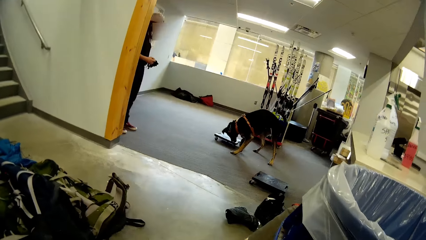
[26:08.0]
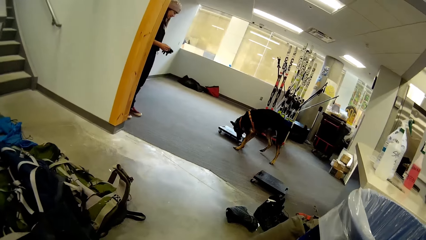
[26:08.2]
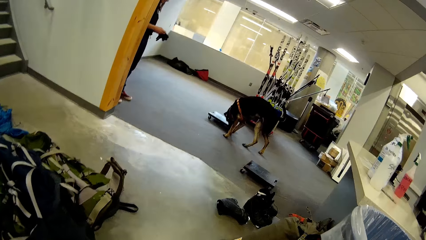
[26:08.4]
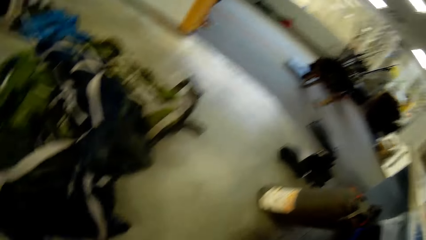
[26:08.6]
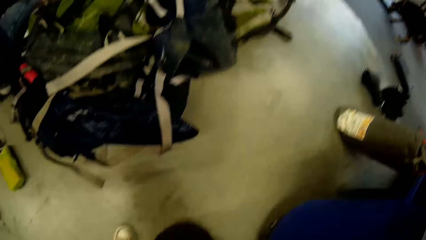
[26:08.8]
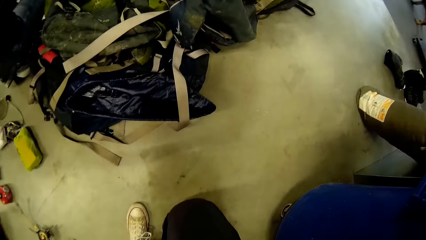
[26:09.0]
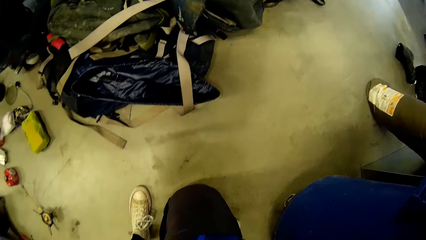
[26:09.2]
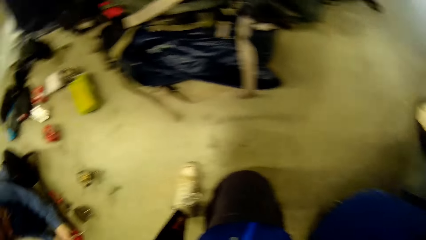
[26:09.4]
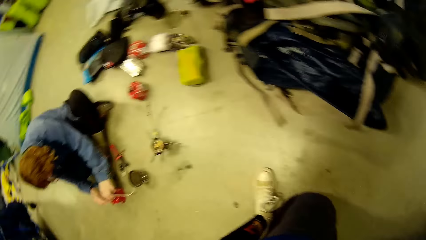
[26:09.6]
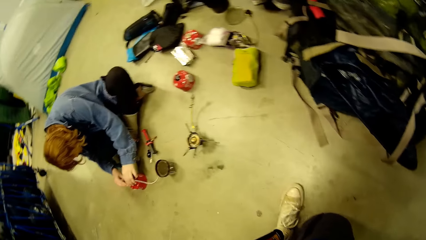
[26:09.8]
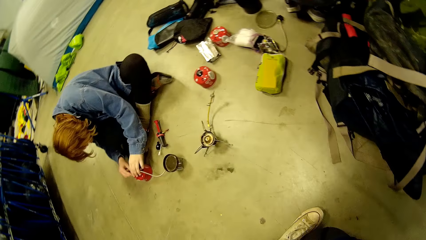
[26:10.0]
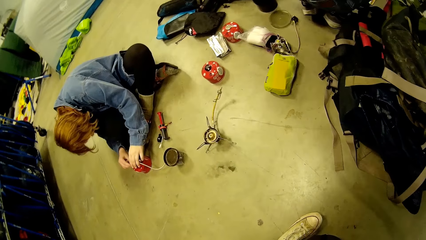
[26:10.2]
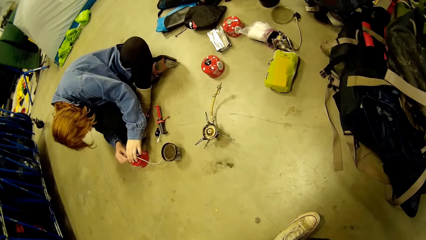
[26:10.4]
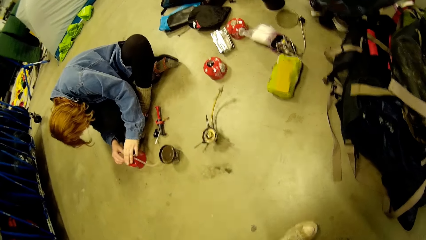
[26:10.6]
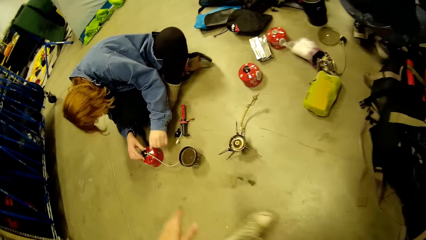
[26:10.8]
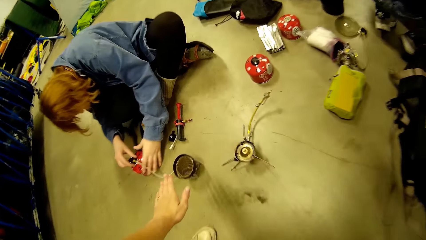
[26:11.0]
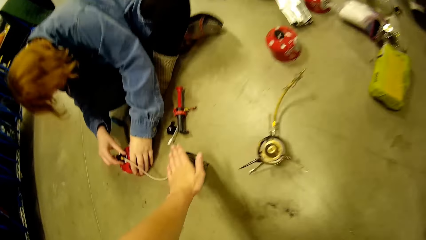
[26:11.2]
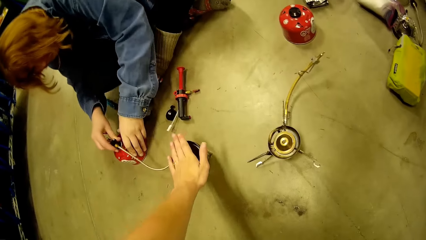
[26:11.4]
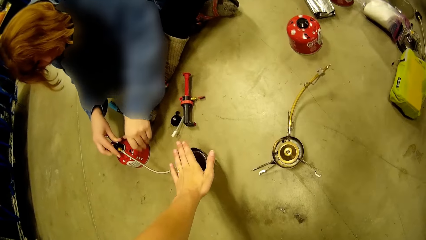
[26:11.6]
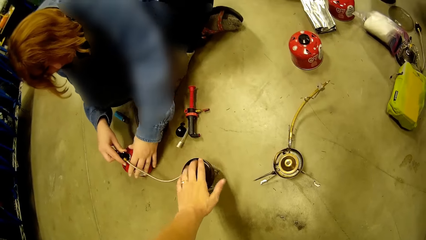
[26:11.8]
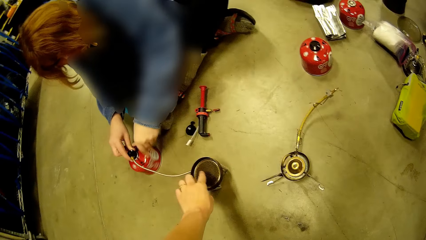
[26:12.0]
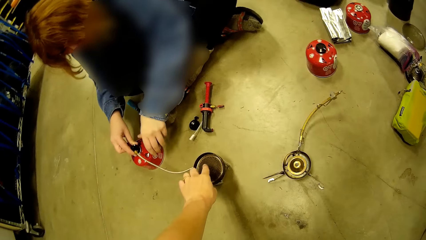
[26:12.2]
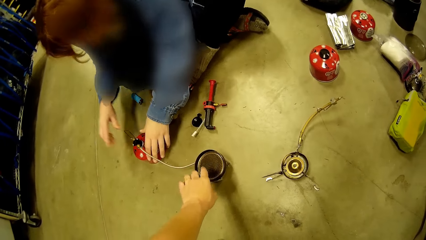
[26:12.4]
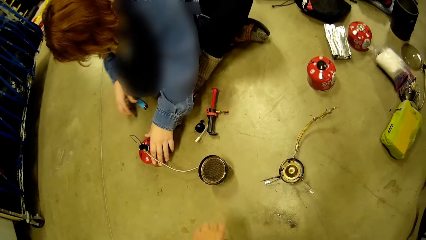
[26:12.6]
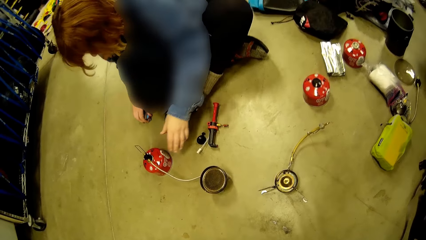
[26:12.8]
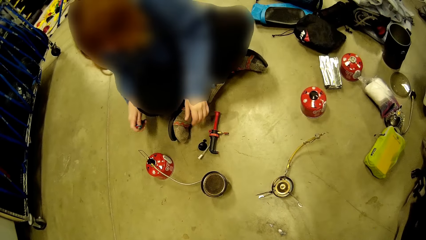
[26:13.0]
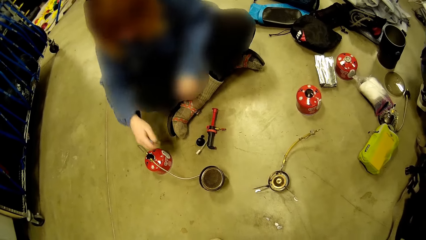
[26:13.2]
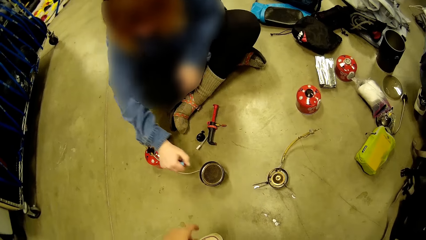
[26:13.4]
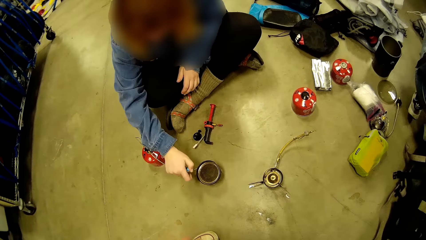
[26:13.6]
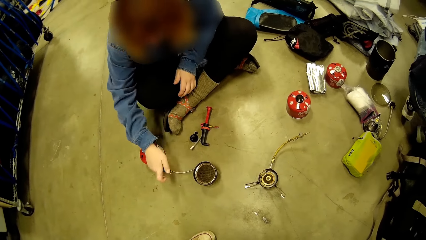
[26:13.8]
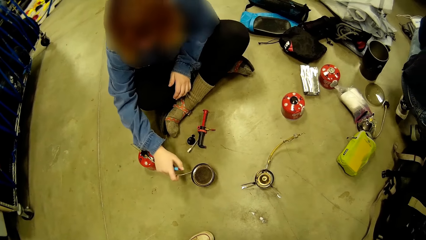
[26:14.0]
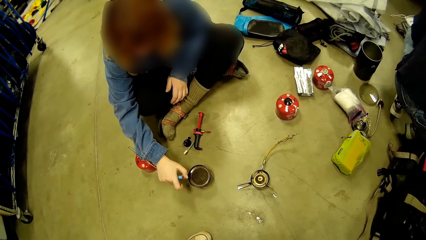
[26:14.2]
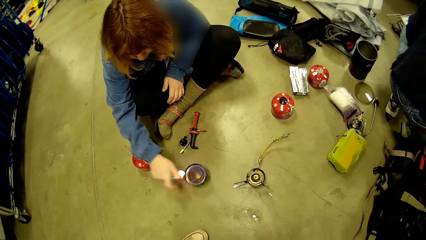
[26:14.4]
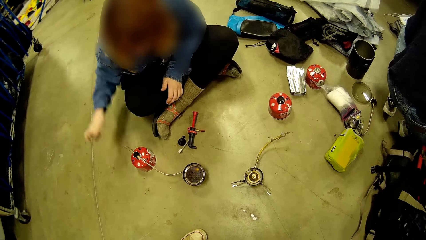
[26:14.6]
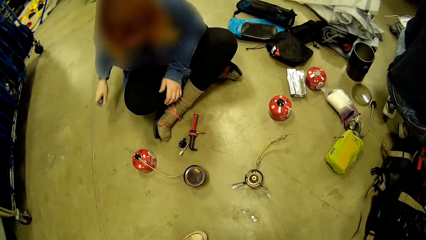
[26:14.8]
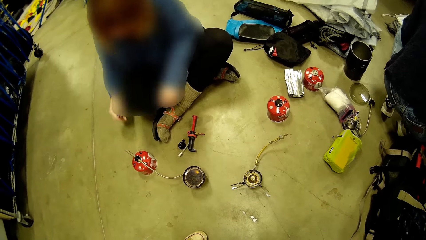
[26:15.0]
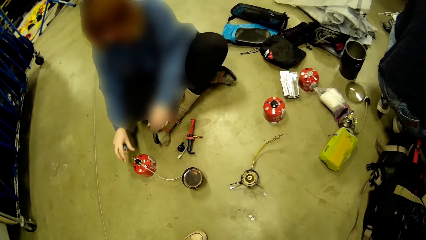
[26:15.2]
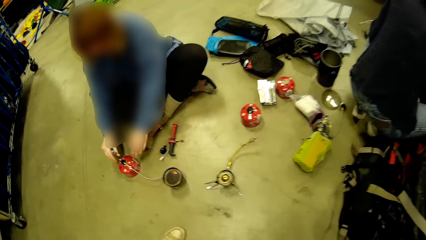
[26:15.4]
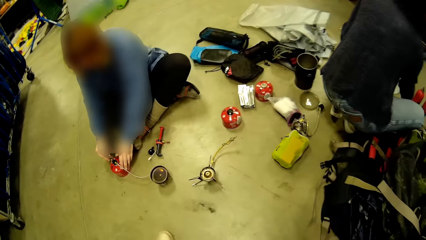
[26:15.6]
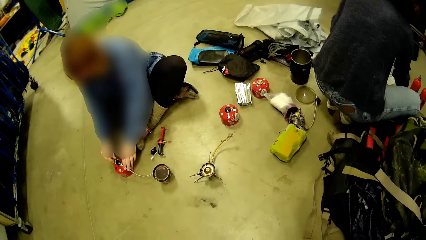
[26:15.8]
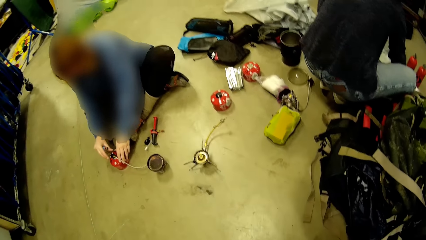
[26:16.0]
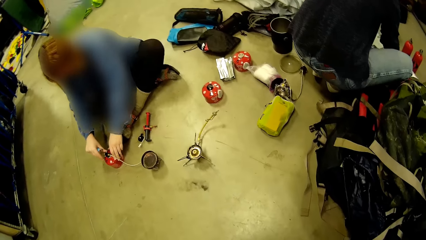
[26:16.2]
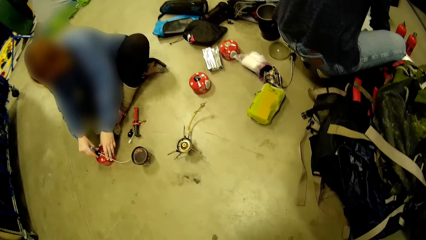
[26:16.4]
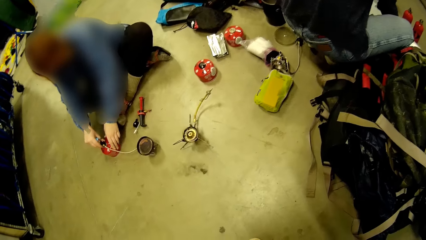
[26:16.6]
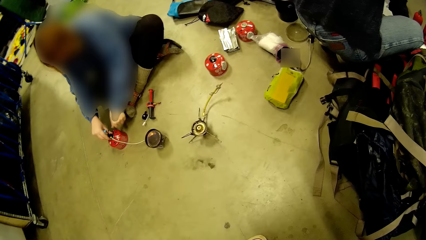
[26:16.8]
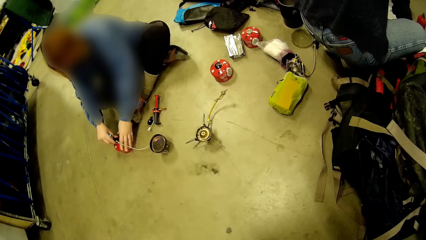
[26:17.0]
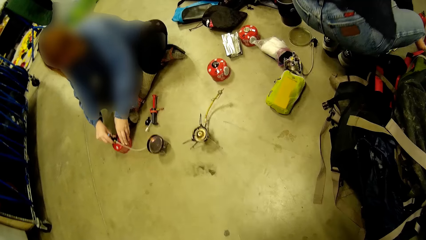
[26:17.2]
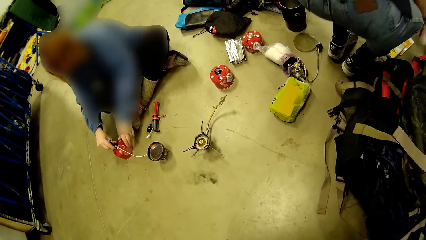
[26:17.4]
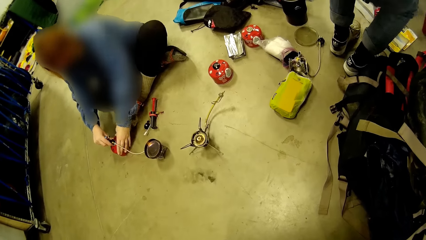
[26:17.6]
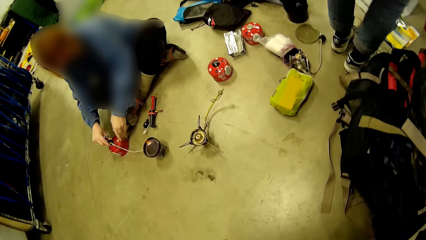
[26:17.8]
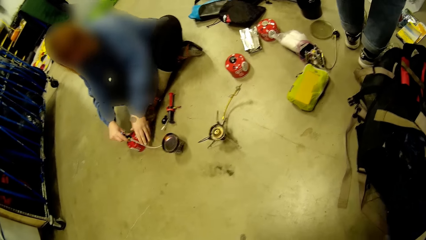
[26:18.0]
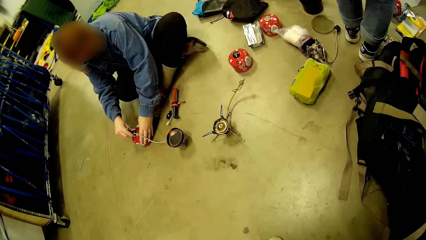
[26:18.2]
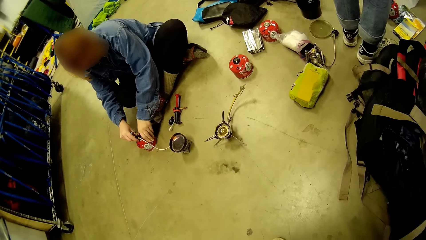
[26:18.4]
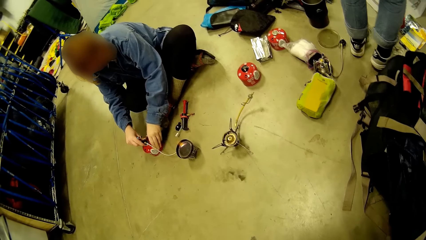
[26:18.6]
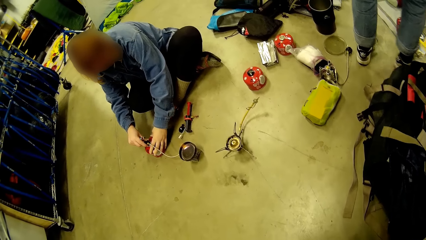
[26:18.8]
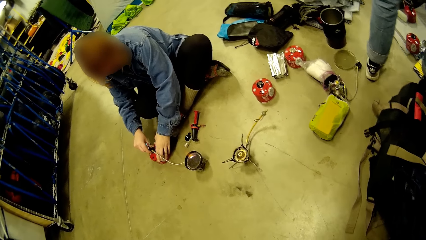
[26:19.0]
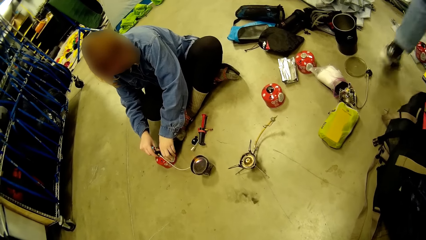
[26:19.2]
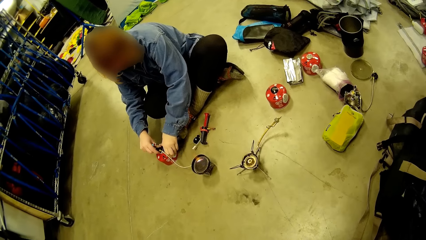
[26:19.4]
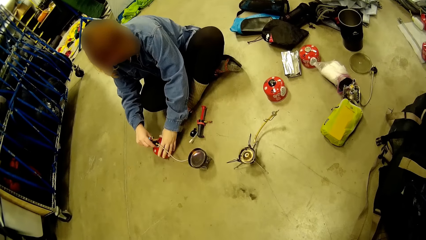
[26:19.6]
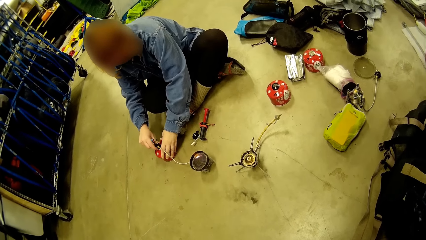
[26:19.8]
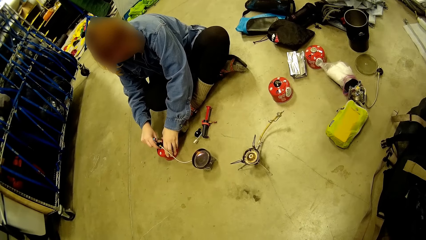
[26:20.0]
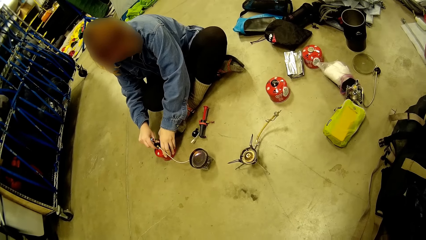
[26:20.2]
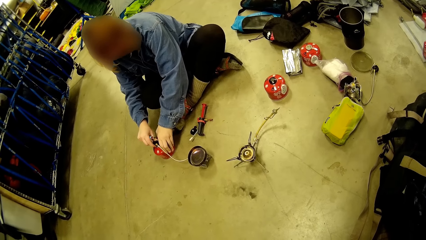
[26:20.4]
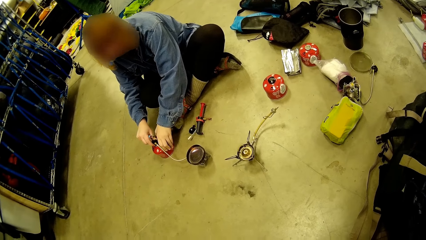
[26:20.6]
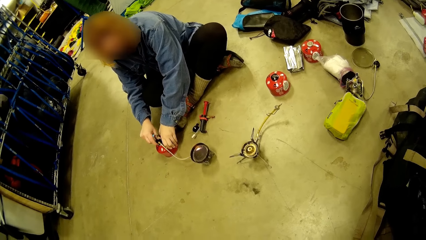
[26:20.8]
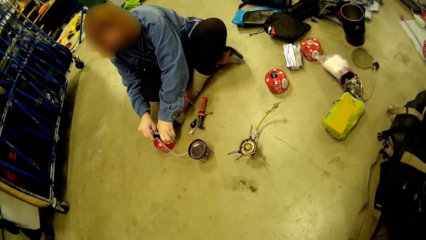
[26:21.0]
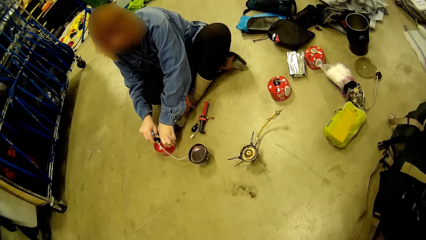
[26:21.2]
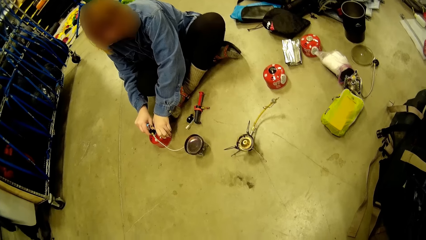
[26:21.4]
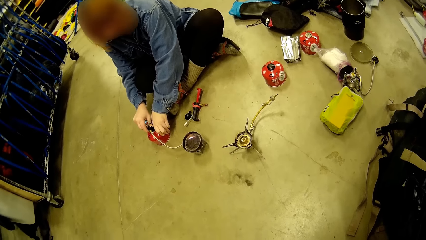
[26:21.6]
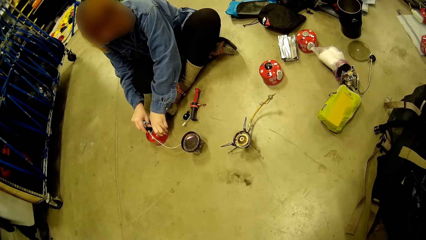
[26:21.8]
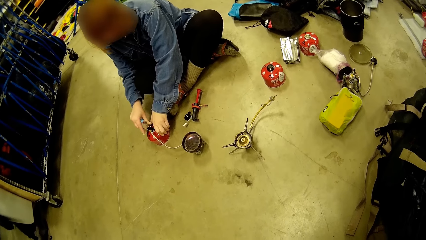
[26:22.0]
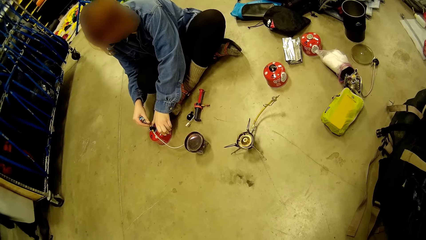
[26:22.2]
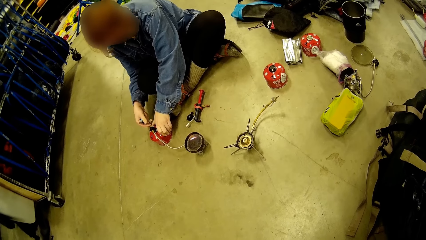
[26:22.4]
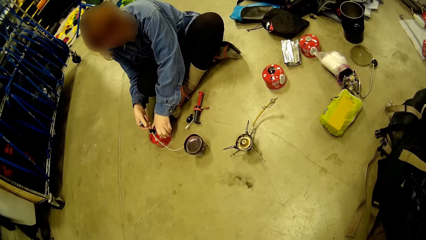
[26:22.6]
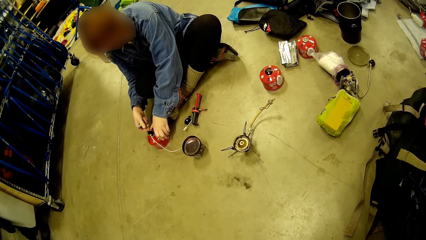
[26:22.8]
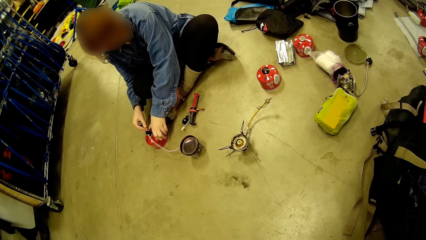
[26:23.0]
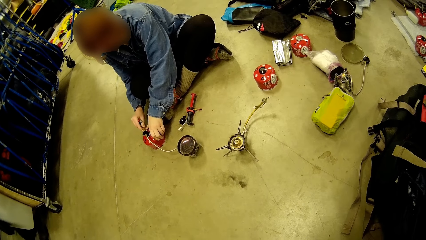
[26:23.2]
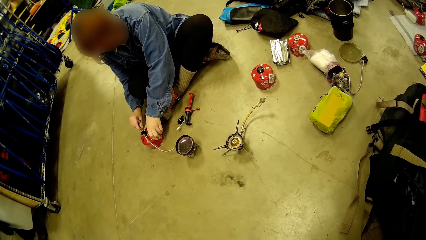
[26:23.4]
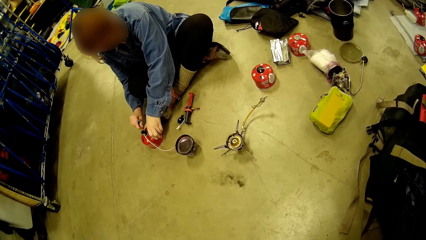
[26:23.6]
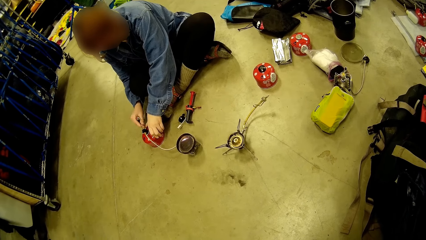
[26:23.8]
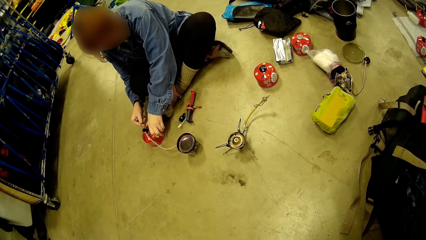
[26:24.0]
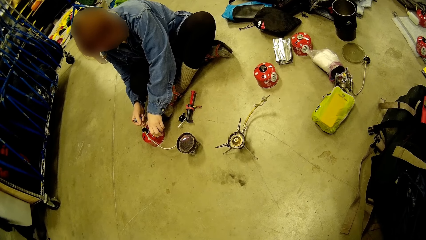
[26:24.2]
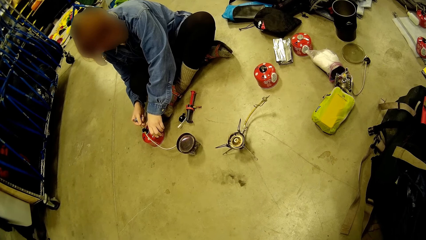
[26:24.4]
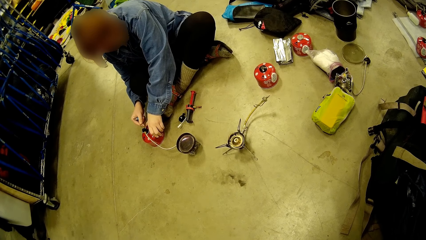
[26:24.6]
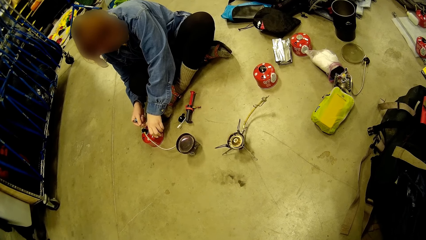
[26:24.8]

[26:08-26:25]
A woman couples the burner. The camera wearer touches the burner. The woman fixes something. Someone lights the burner with a lighter. The woman tightens the burner gas cylinder.
